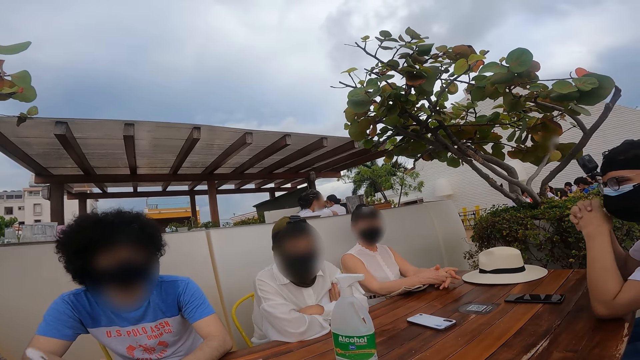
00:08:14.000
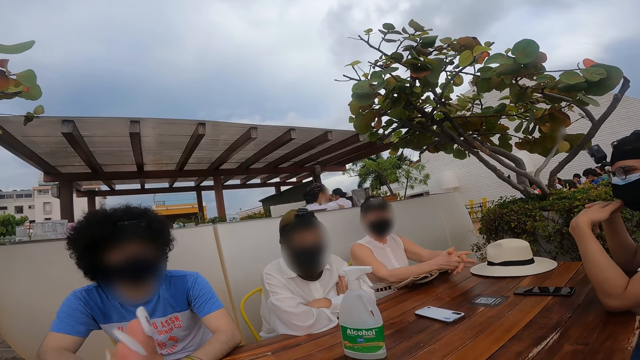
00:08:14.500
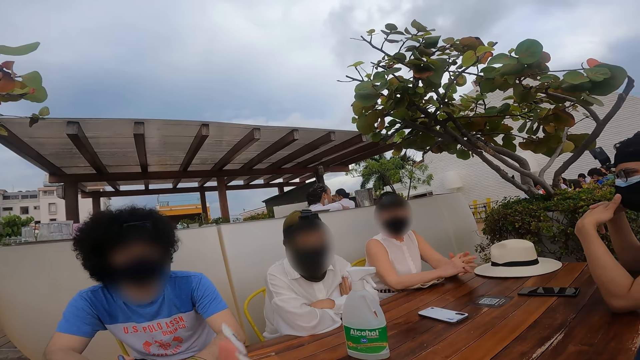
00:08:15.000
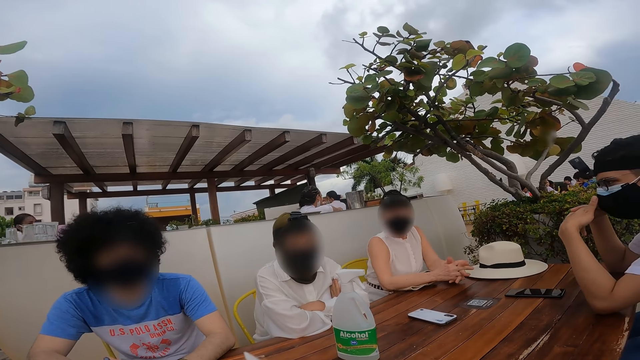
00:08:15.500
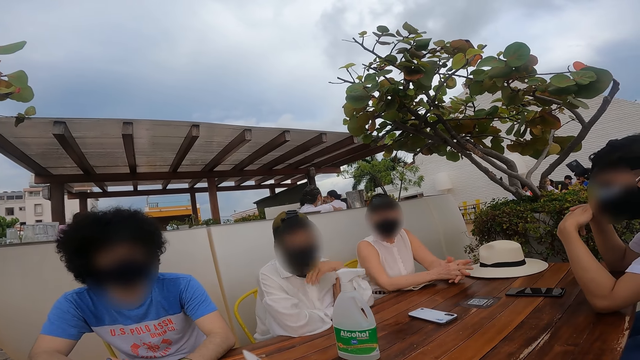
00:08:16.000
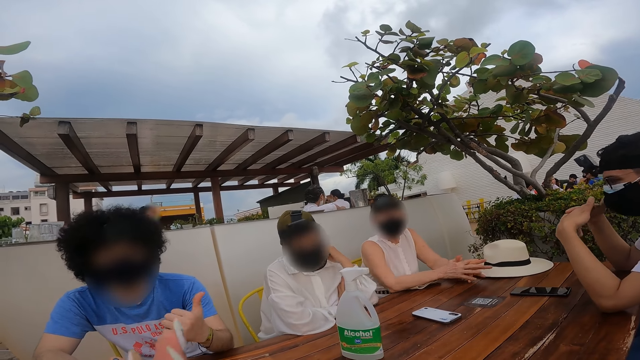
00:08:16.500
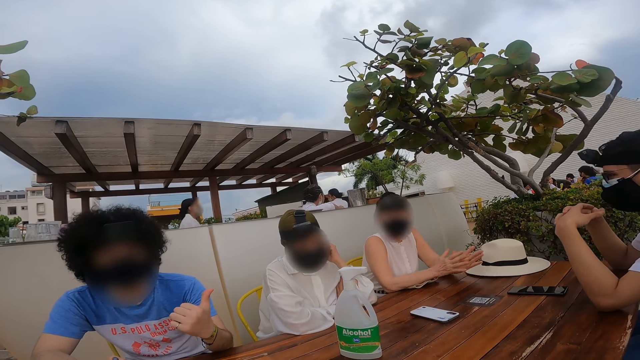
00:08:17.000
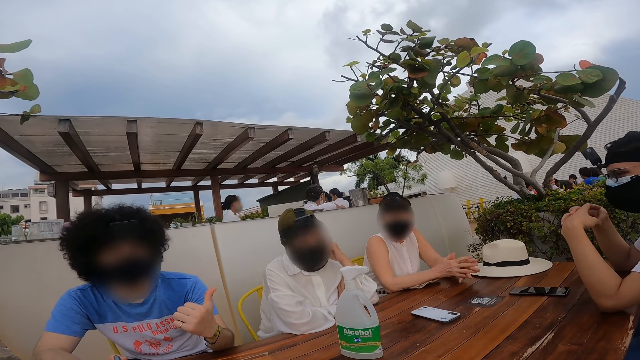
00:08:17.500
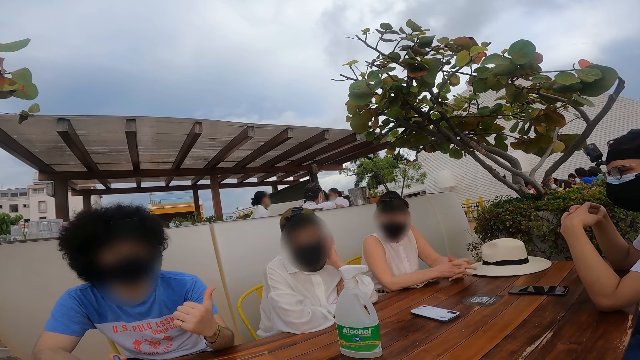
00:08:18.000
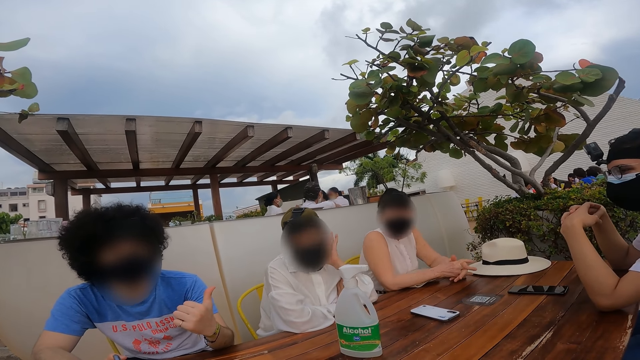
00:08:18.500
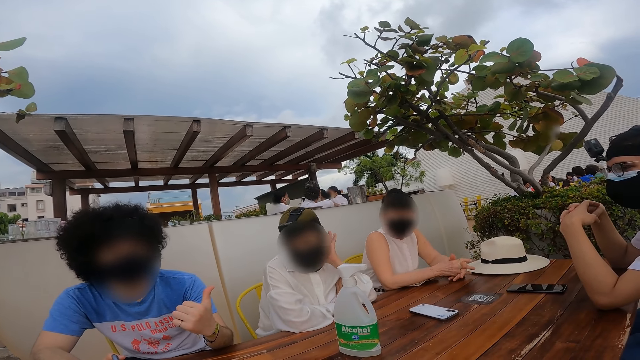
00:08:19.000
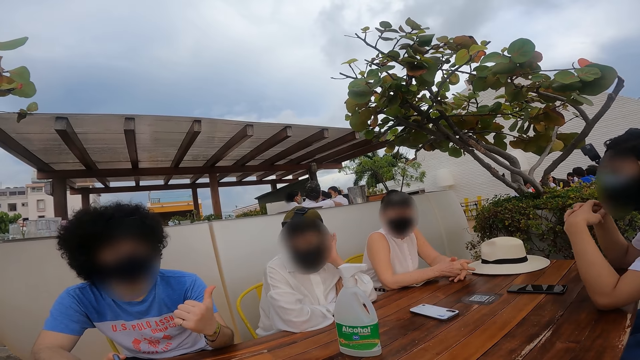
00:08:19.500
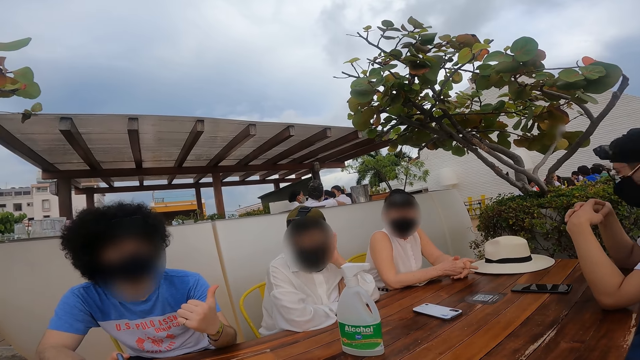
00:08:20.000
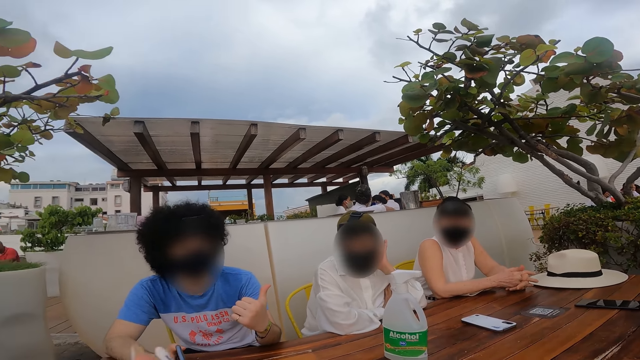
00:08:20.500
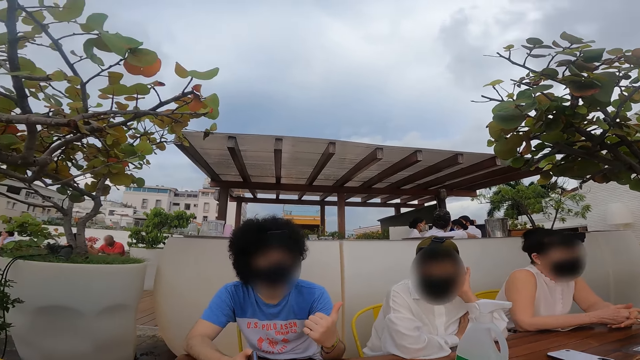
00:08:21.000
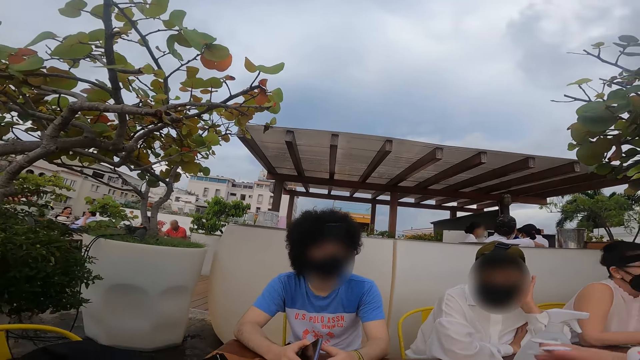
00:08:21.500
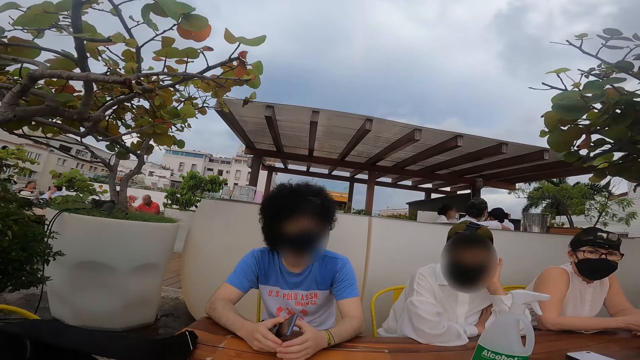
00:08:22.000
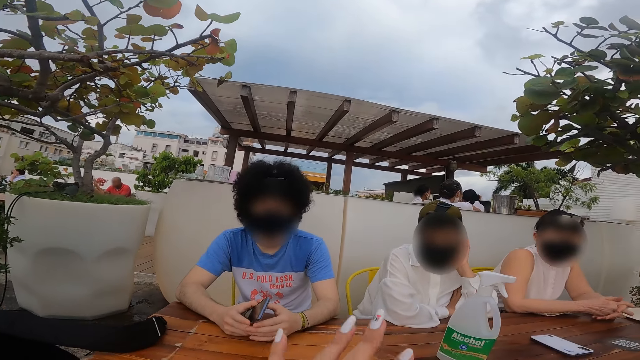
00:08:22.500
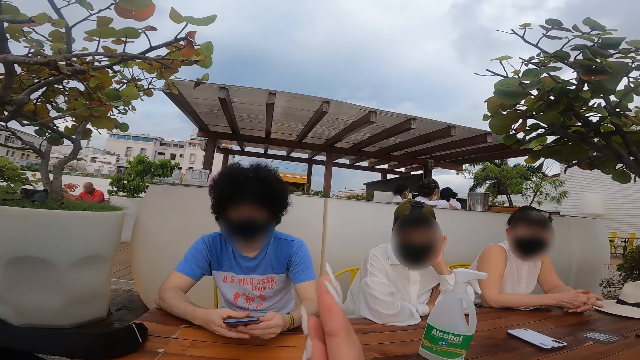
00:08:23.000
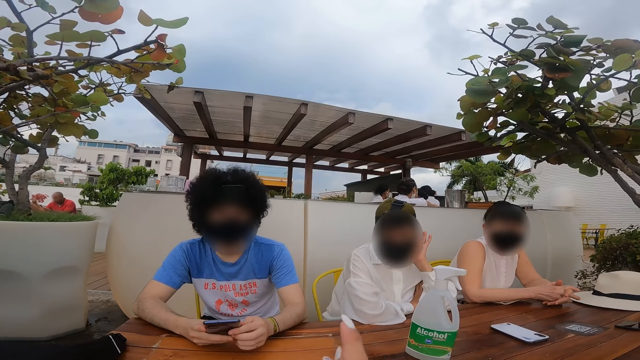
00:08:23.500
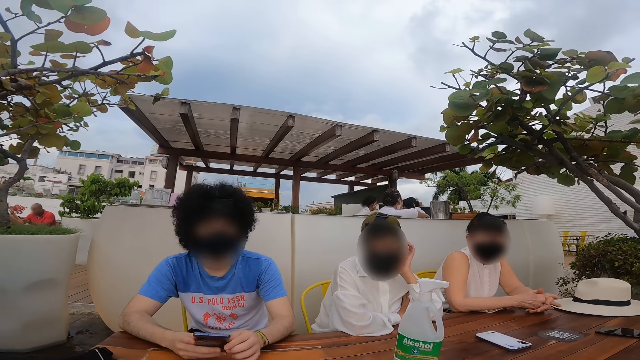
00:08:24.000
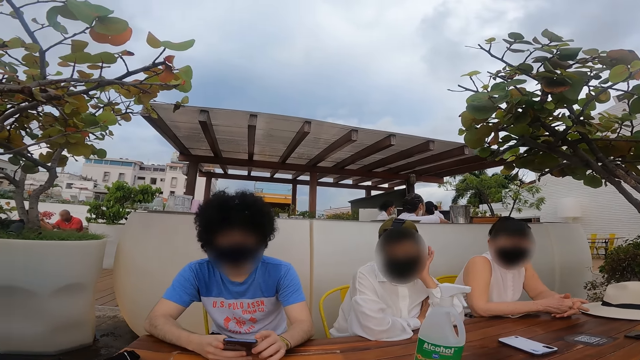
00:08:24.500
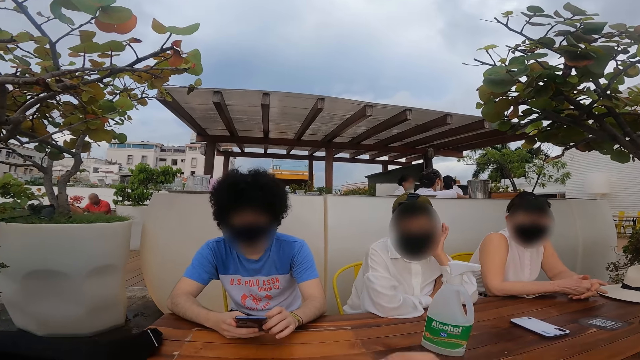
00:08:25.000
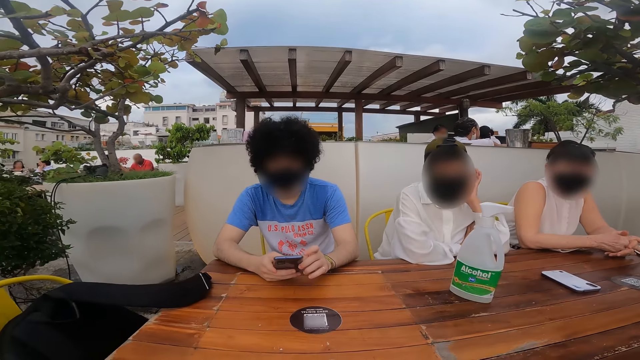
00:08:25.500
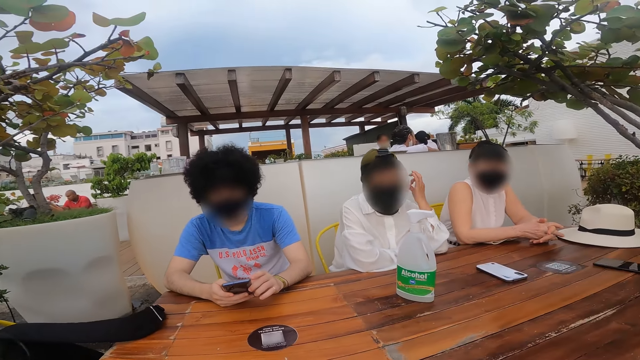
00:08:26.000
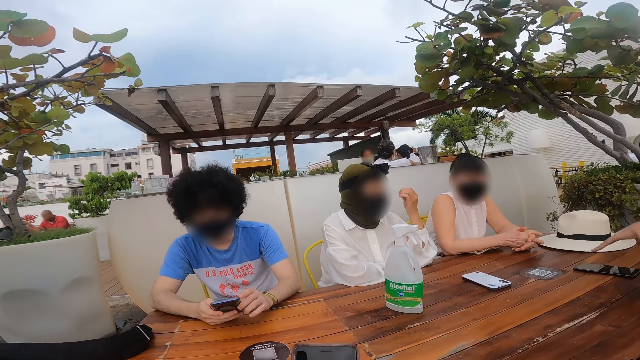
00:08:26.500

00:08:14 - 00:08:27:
The camera wearer looks around.

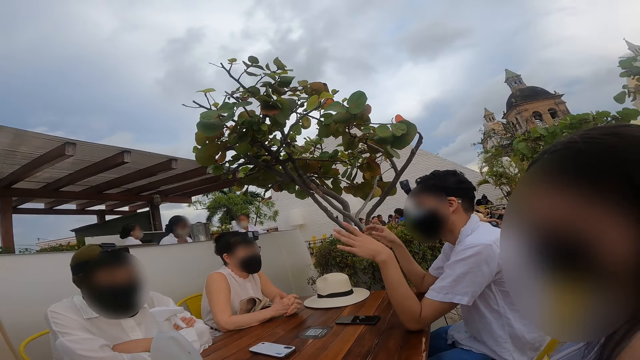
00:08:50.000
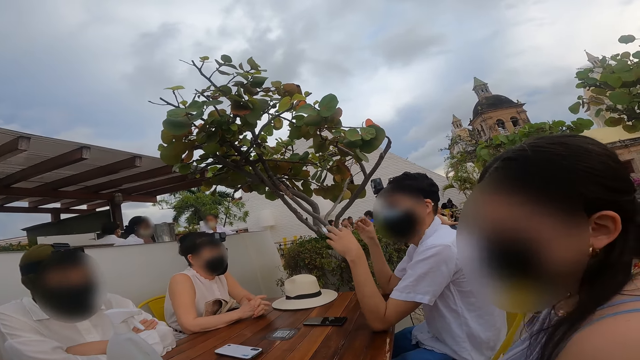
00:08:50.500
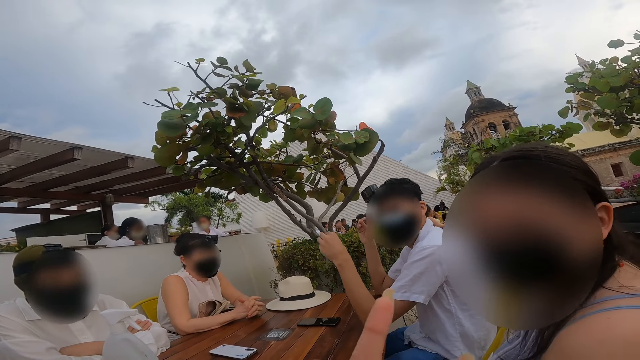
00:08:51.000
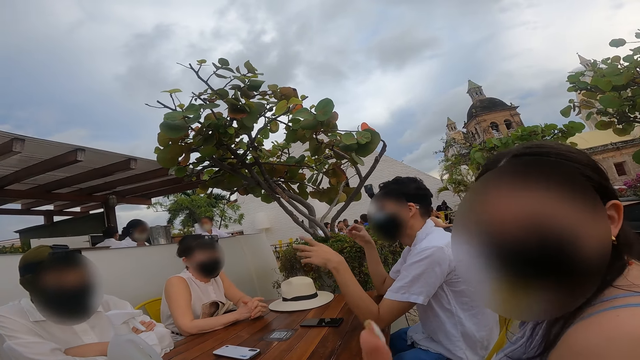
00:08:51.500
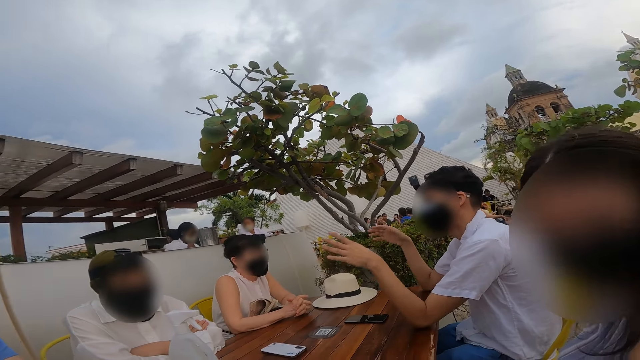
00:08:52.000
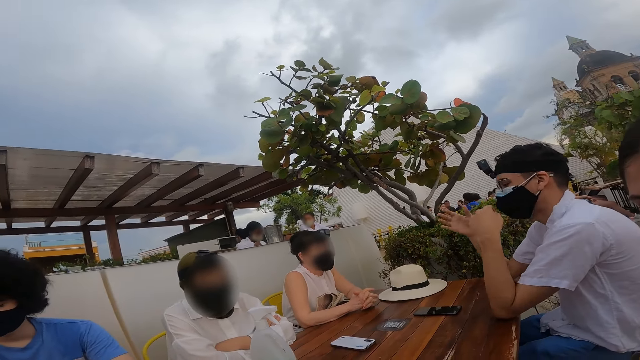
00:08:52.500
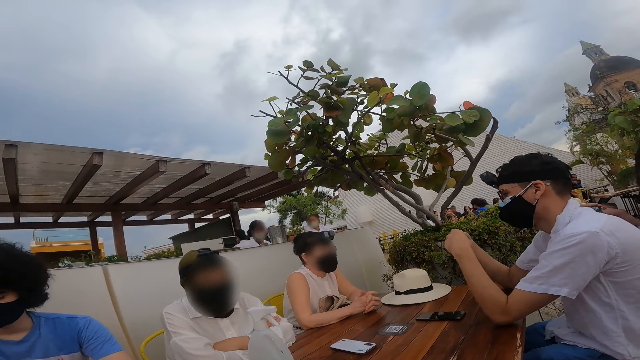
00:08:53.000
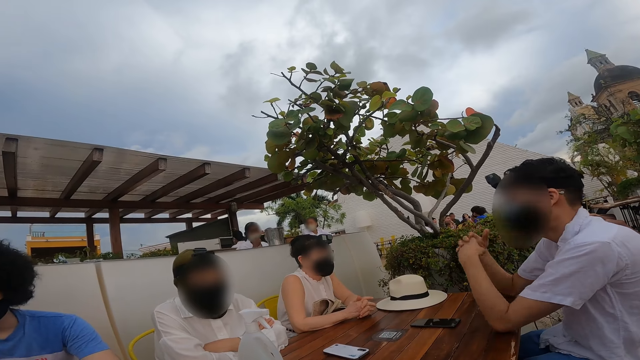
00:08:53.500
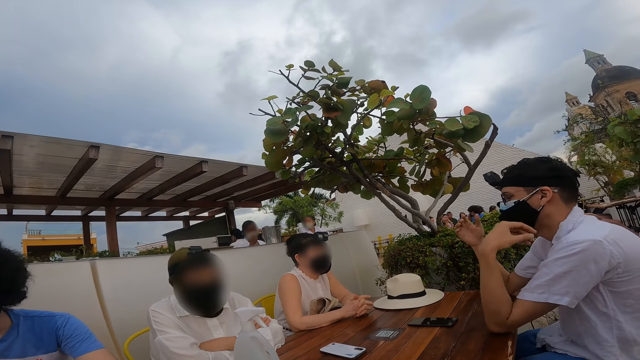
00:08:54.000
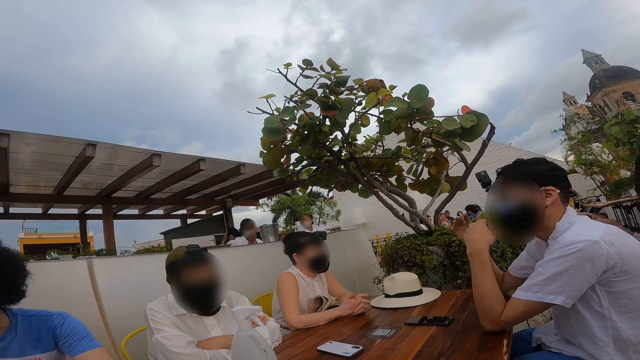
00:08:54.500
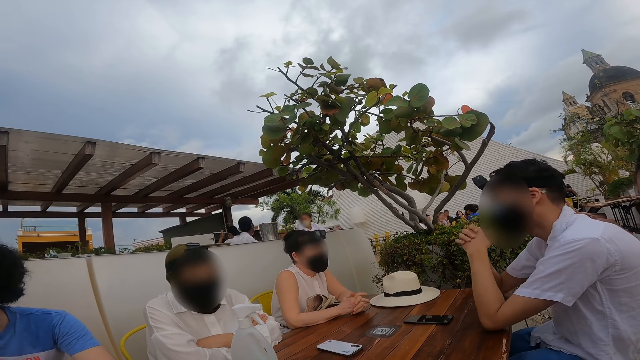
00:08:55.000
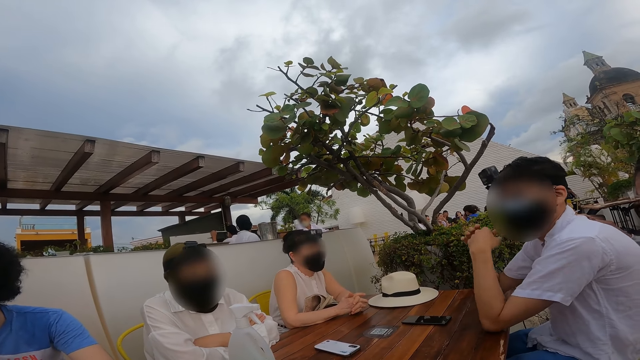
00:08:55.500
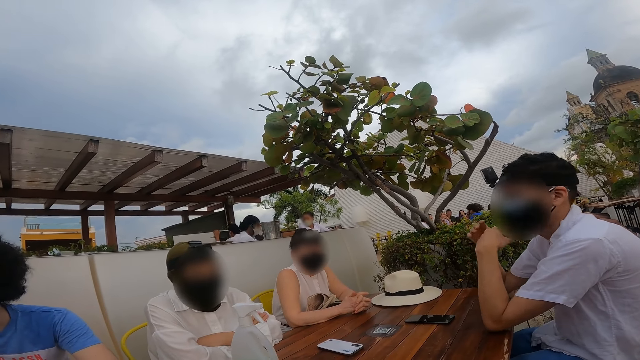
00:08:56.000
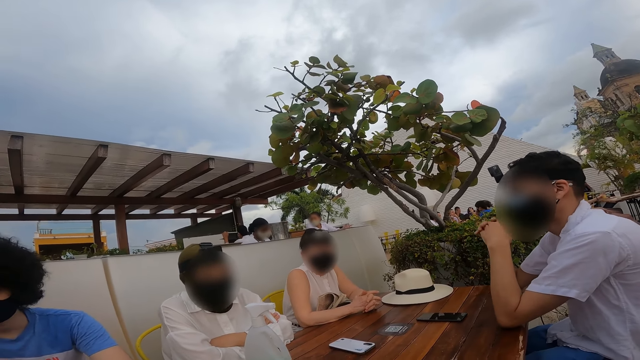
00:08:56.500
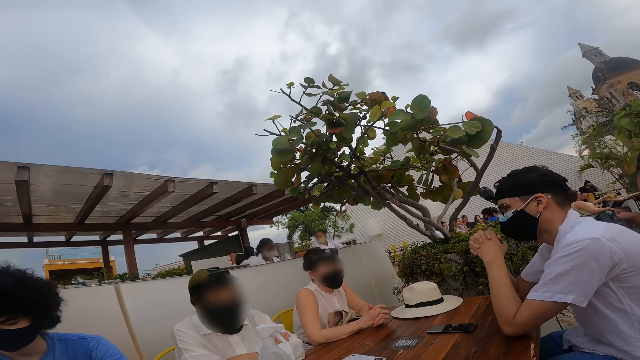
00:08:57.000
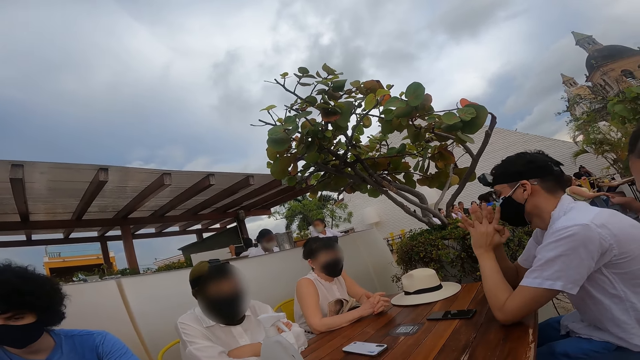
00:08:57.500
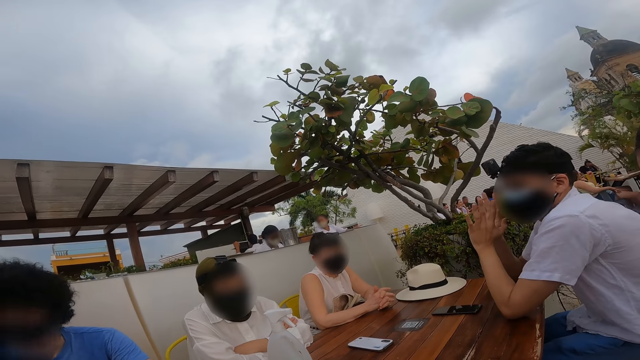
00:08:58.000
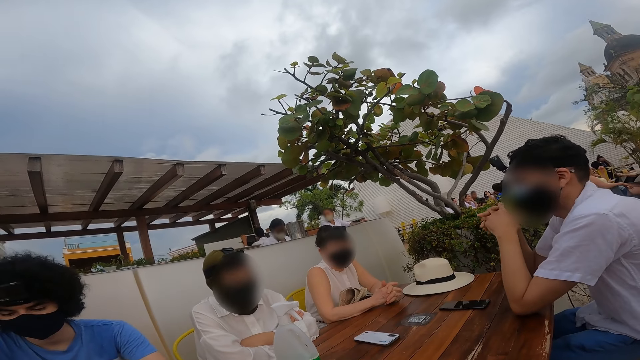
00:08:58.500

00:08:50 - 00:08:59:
The camera wearer talks to a lady. They look around.
